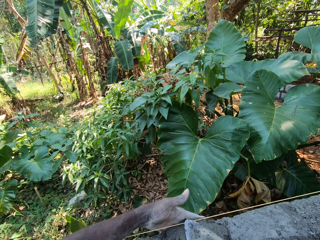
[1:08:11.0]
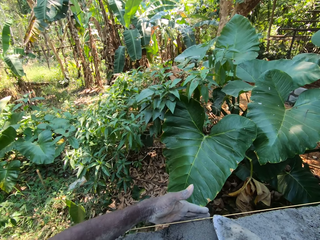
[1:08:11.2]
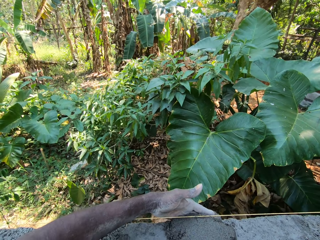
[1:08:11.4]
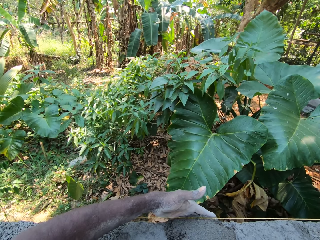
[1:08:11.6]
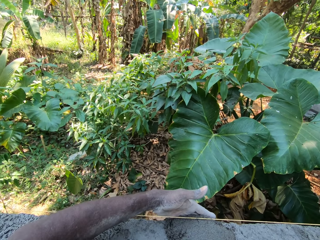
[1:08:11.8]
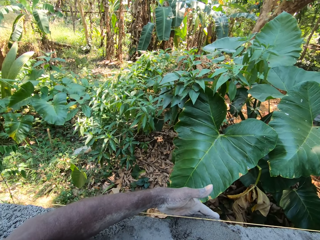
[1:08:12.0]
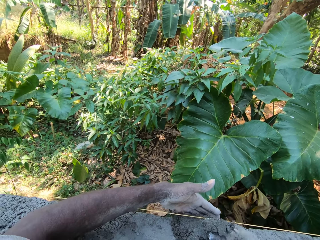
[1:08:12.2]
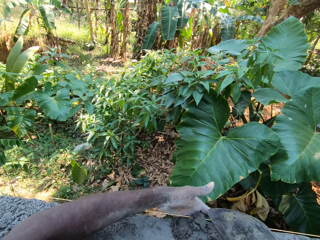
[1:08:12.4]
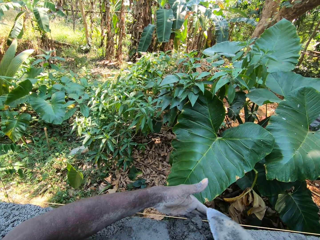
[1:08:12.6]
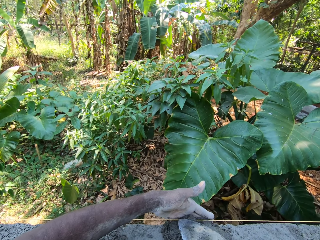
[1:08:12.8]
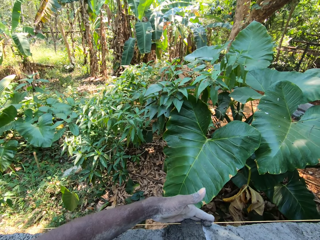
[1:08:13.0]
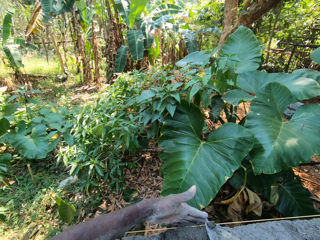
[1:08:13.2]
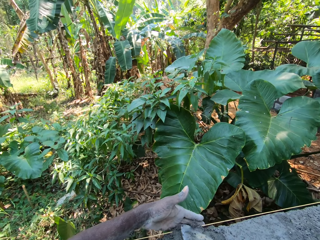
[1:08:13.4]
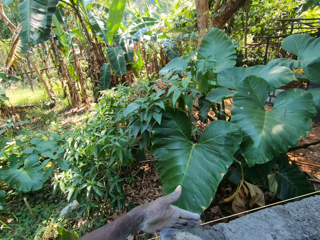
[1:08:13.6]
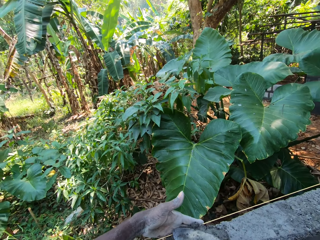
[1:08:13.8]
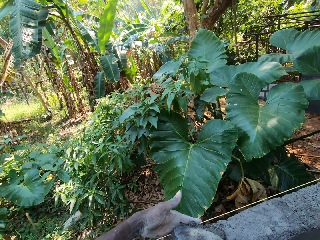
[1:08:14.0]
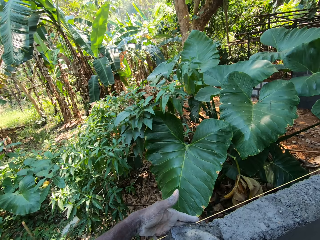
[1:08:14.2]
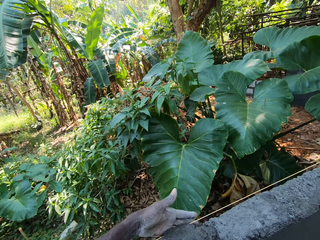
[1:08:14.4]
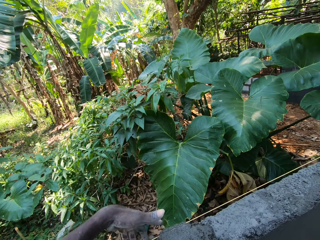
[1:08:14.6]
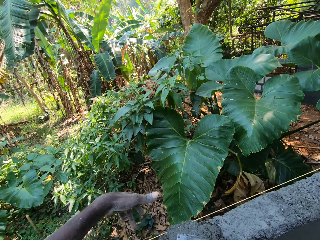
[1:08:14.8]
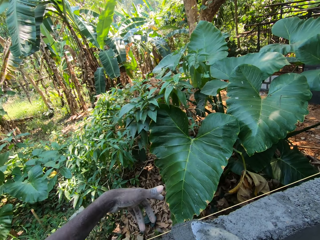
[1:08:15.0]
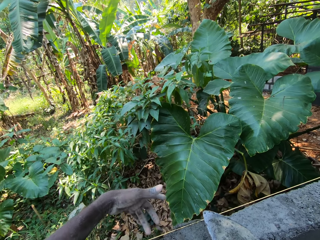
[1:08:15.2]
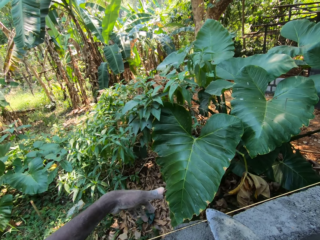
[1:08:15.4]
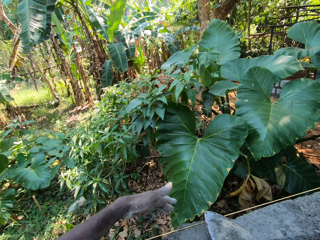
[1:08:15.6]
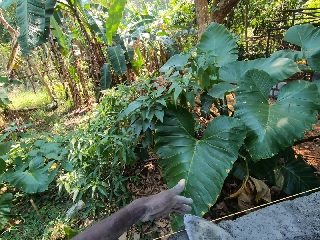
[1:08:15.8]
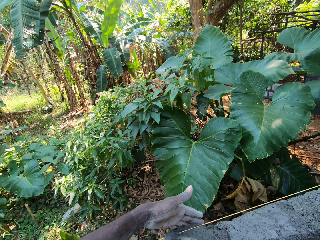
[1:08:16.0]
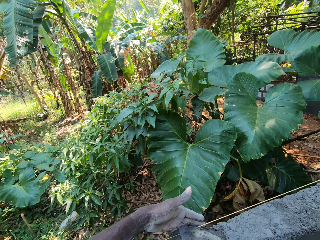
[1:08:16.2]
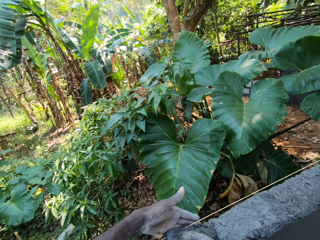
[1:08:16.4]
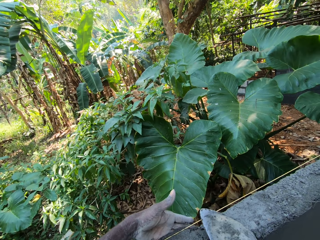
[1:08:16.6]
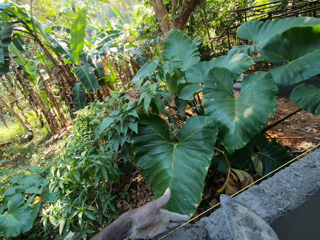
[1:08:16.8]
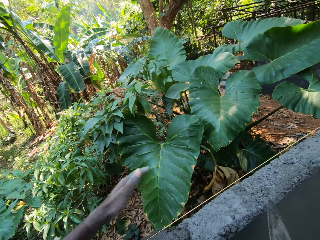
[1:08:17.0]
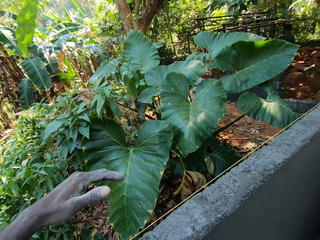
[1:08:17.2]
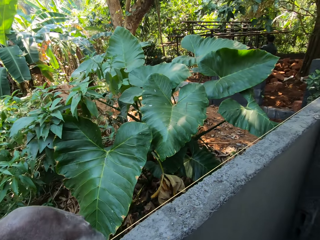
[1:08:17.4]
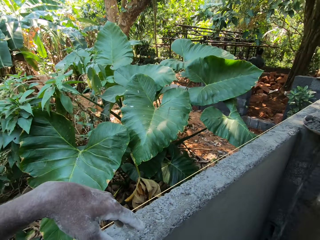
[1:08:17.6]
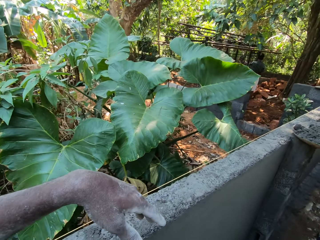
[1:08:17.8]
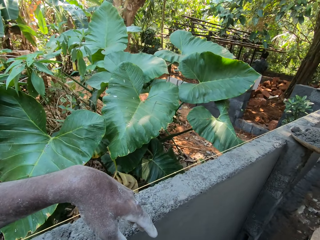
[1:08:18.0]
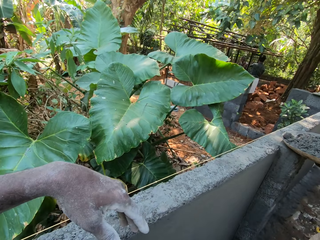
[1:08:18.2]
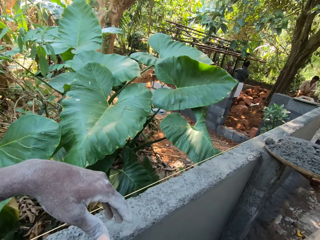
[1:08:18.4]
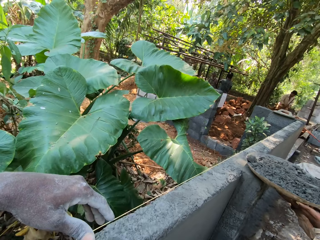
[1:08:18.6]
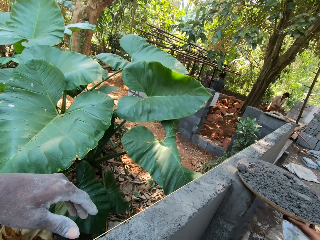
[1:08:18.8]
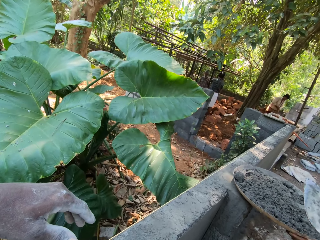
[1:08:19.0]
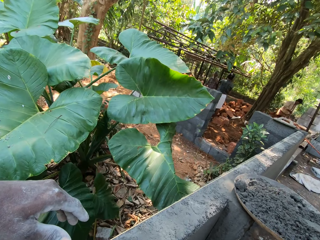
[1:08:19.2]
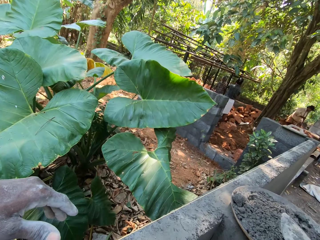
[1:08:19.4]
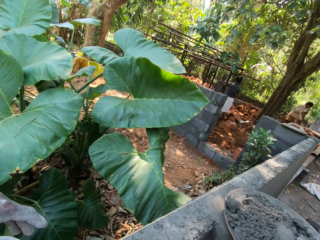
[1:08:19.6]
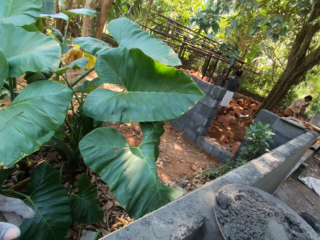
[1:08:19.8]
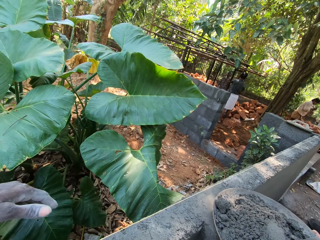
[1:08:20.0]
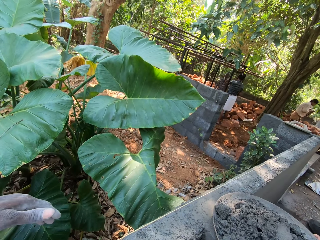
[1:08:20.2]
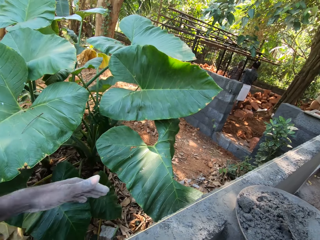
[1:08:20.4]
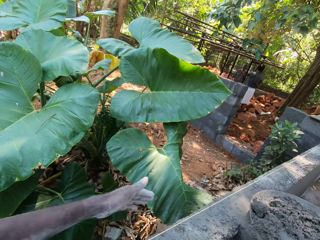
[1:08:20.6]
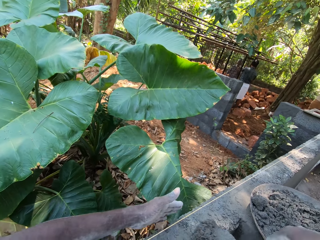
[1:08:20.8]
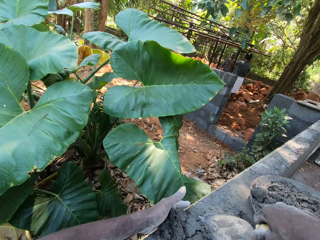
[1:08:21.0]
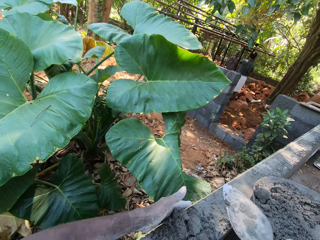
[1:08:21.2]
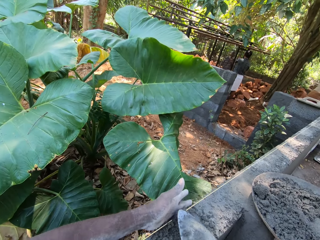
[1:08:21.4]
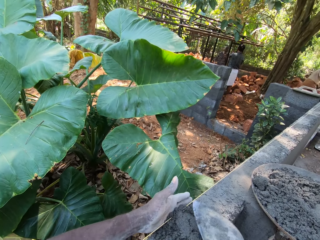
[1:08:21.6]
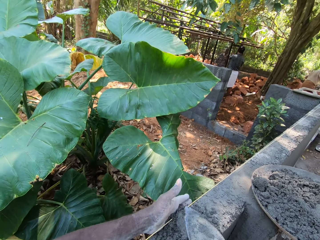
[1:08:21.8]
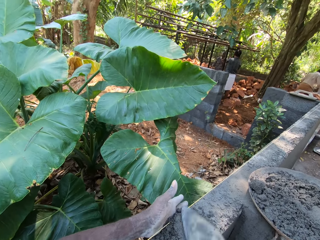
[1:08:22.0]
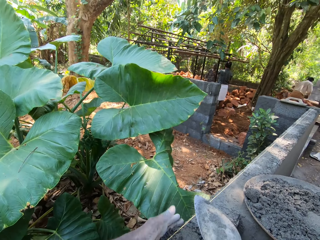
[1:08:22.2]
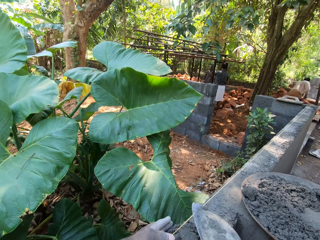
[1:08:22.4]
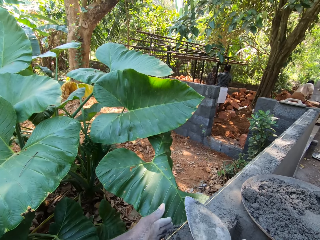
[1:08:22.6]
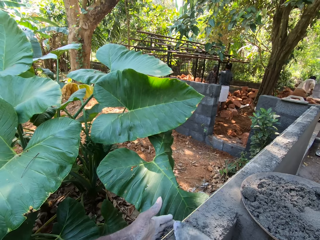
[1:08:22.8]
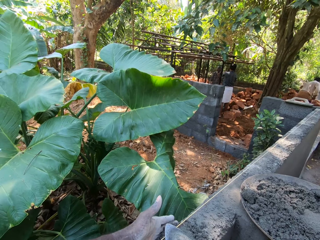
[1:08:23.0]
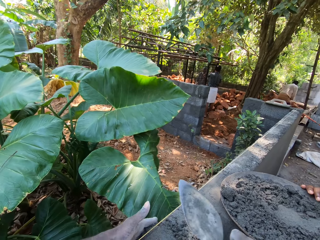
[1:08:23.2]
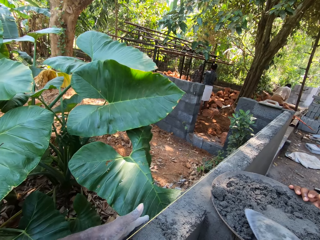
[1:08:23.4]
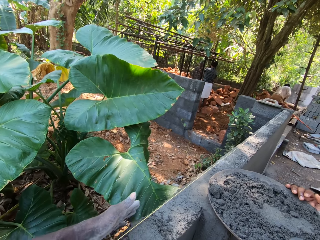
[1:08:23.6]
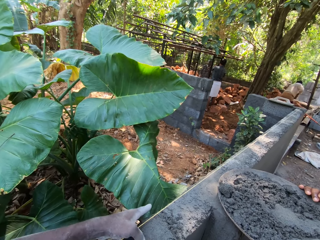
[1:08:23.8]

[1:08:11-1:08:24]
The camera wearer adds cement mortar to the cement mortar on the fence with the hand trowel in his right hand. A man stands in front of an iron bar. Another man clears some brick blocks on the floor with his hands. The camera wearer hits the hand trowel in his right hand on the cement mortar in the tray. He scoops cement mortar from the tray with the hand trowel in his right hand. He places his left hand on the fence. He pours the cement mortar on the fence with the hand trowel in his right hand. He adjusts the cement. He smoothens the cement mortar on the fence with the hand trowel in his right hand and his left hand.

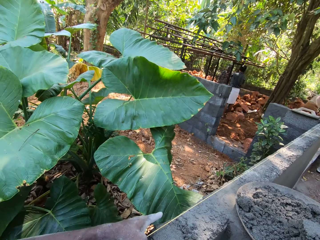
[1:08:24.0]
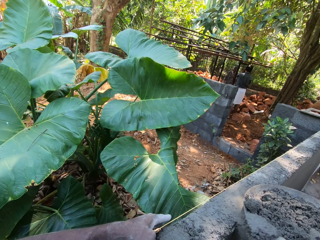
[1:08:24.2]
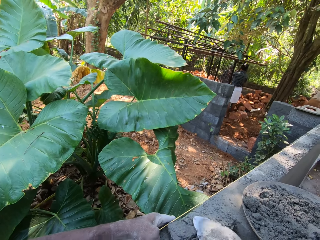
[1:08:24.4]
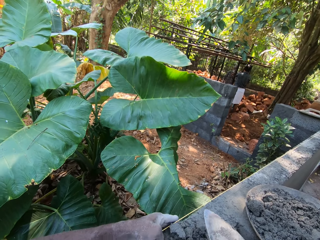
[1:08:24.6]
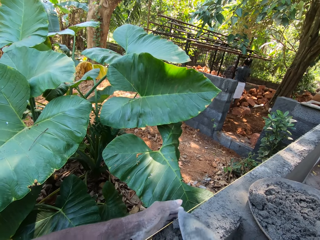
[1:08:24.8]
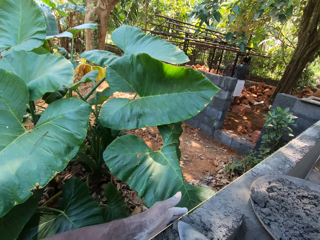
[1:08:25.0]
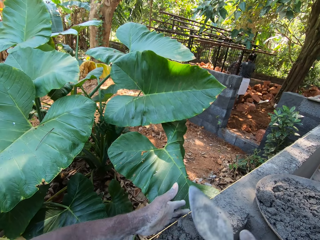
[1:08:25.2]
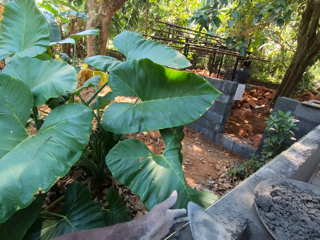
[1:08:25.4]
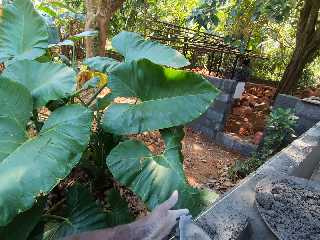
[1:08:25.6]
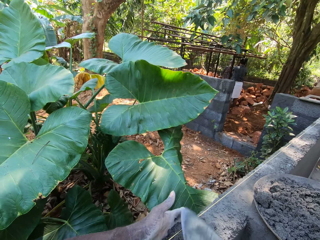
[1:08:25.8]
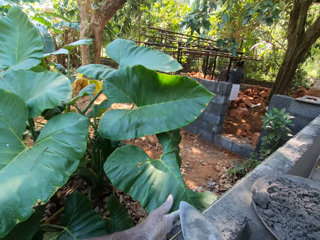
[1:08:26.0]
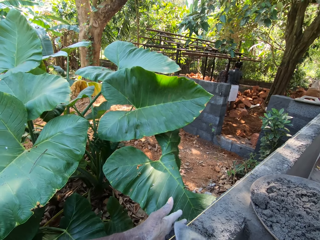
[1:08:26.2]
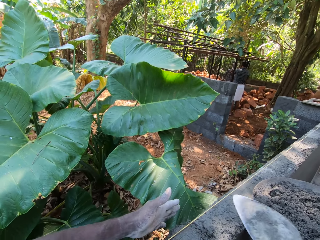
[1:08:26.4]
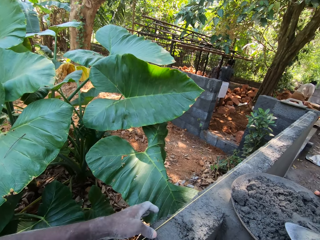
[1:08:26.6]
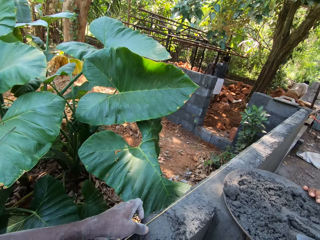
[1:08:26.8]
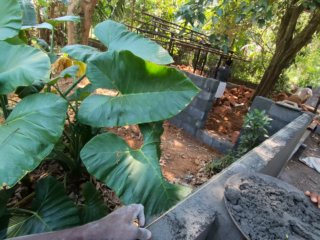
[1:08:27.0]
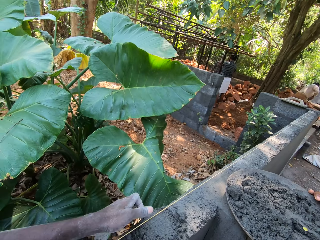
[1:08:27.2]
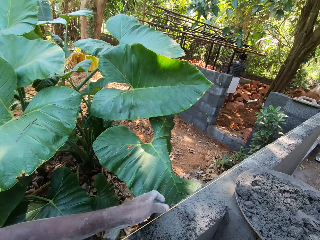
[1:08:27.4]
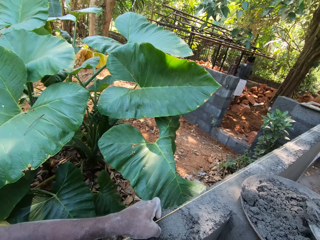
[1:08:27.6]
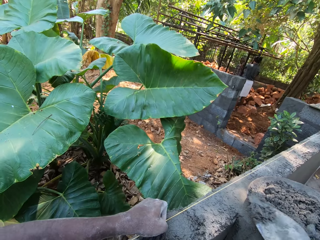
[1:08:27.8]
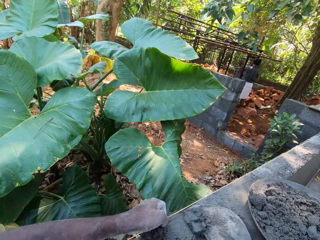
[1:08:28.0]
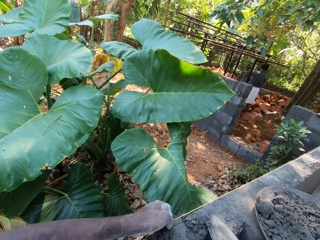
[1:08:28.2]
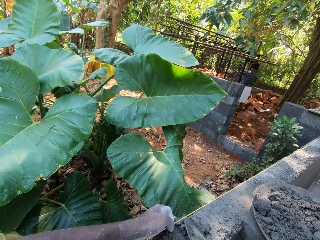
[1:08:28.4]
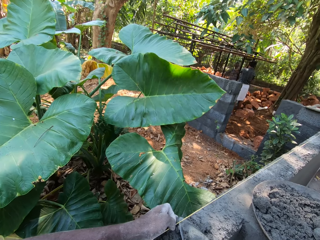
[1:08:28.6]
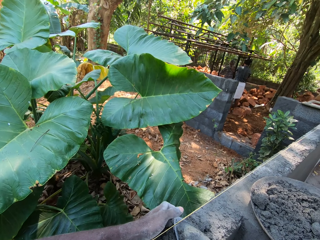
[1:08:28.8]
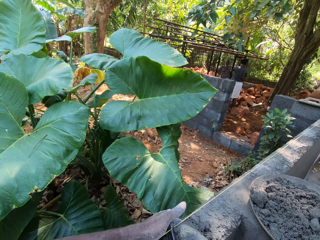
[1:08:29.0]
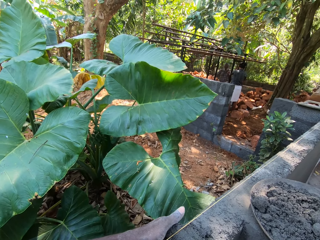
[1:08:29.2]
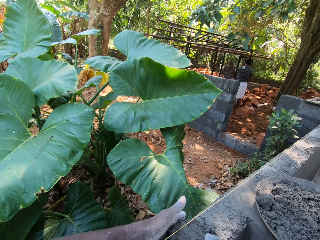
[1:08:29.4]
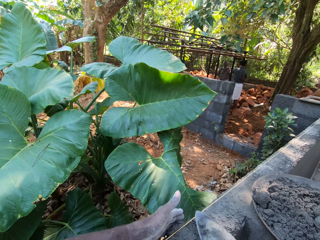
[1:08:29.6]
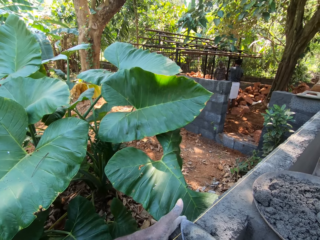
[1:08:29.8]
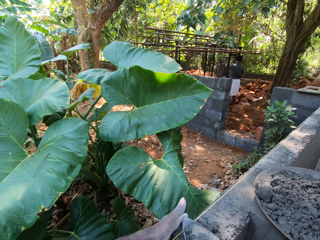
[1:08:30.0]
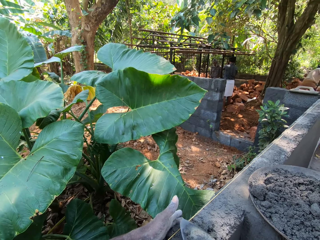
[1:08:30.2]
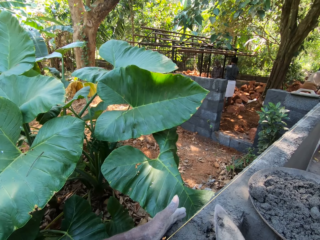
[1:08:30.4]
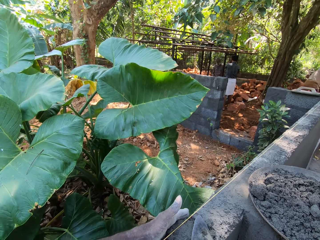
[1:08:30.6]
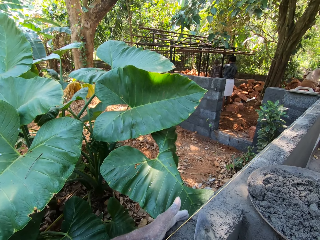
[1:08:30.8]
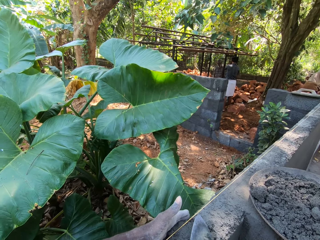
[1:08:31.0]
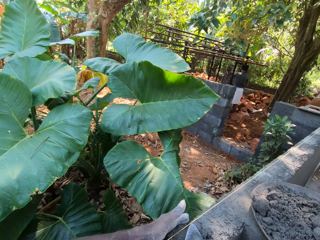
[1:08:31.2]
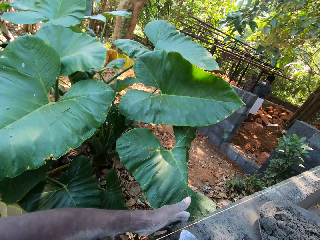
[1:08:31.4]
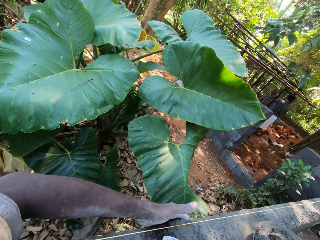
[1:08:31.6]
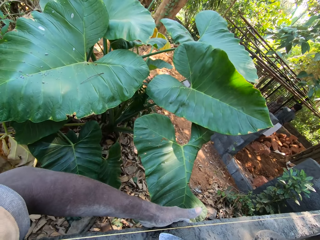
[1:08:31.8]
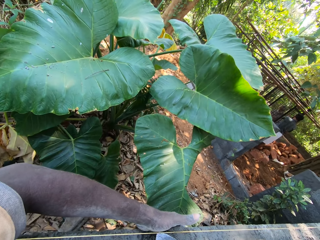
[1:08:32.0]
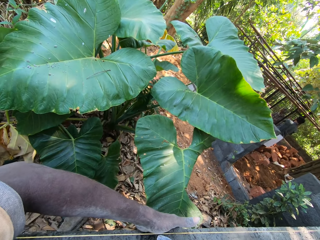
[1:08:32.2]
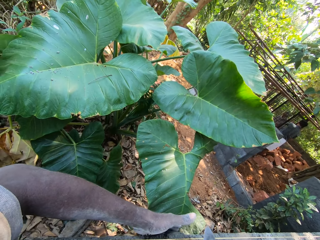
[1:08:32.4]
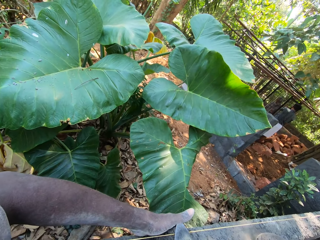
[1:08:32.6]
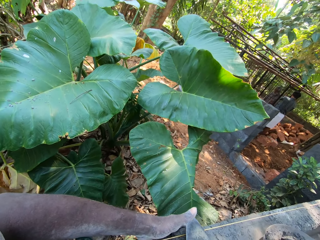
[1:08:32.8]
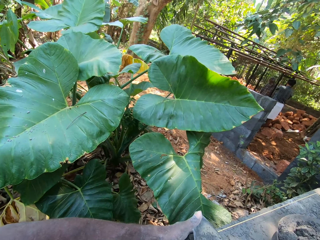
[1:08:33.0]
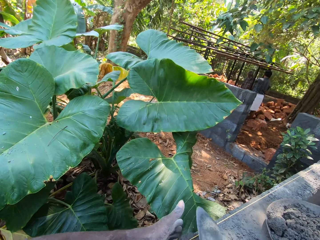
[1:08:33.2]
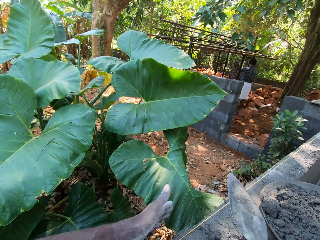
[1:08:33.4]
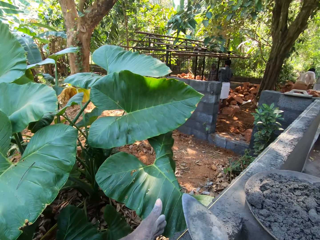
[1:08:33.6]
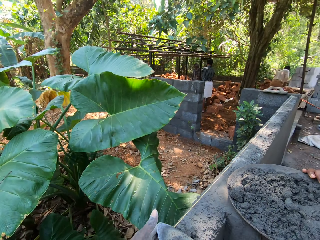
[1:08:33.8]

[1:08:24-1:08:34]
The camera wearer scoops cement mortar from the tray with the hand trowel in his right hand. He pours the cement mortar on the fence with the hand trowel in his right hand. He smoothens the cement mortar on the fence with the hand trowel in his right hand and his left hand. He scoops the cement mortar from the tray with the hand trowel in his right hand. He holds a rope on the fence with his left hand. He pours the cement mortar on the fence with the hand trowel in his right hand. He smoothens the cement mortar on the fence with the hand trowel in his right hand and his left hand.
